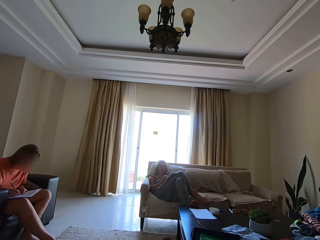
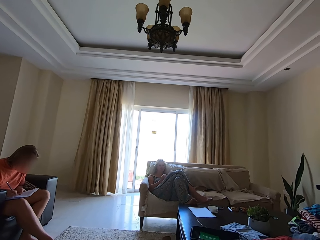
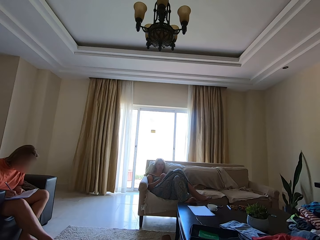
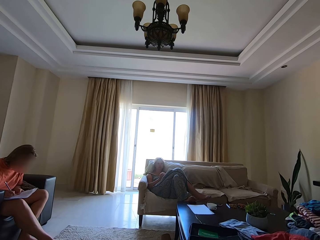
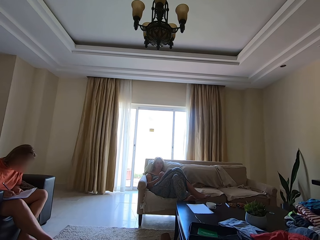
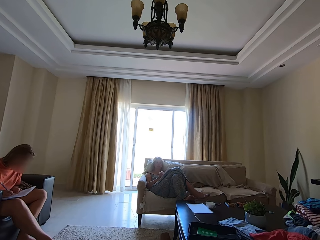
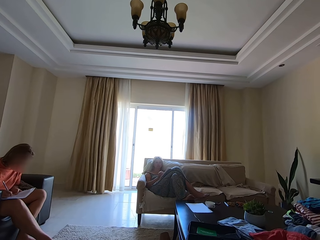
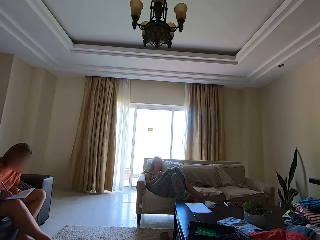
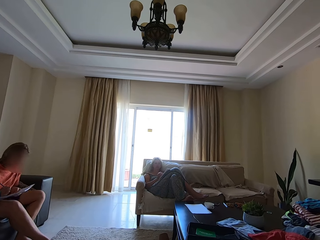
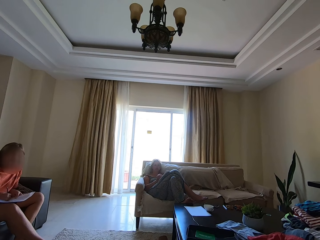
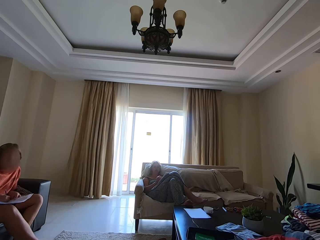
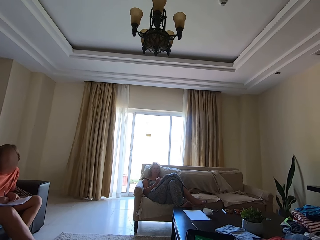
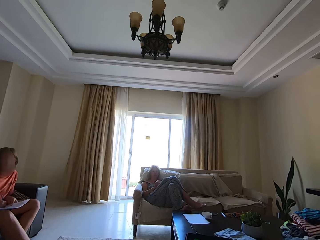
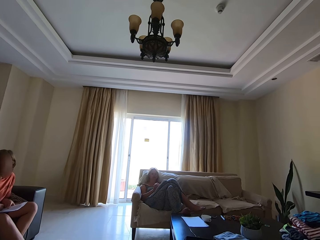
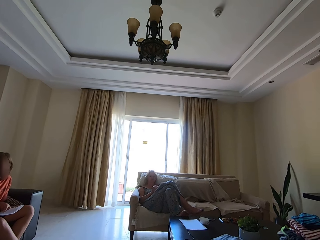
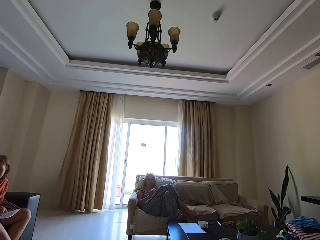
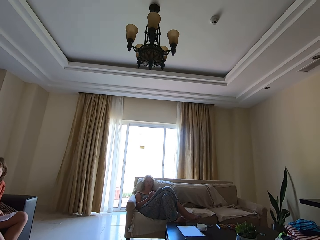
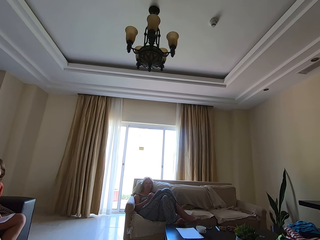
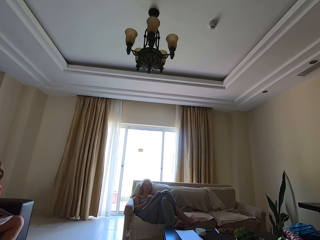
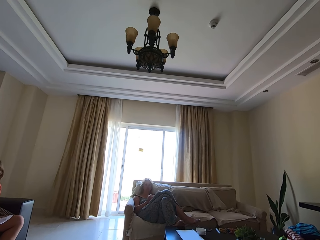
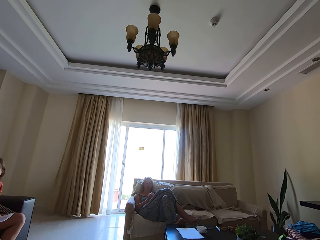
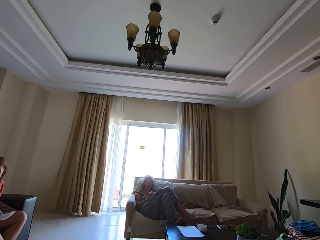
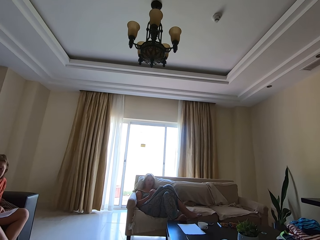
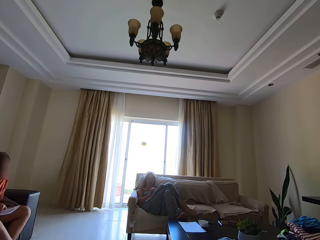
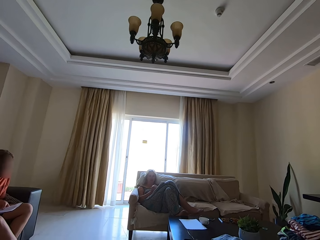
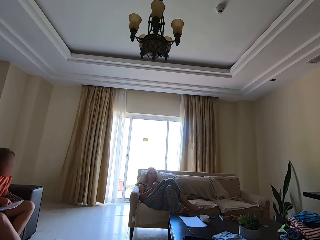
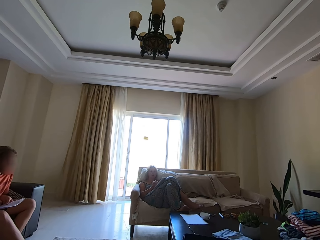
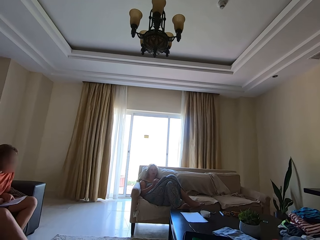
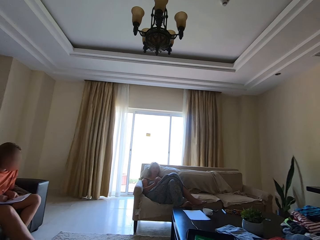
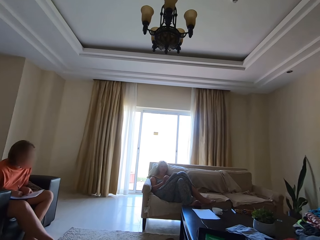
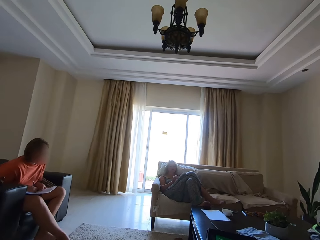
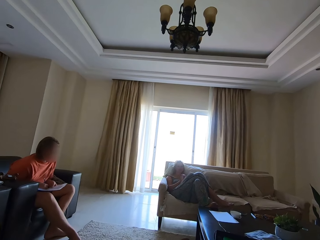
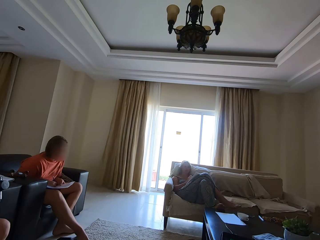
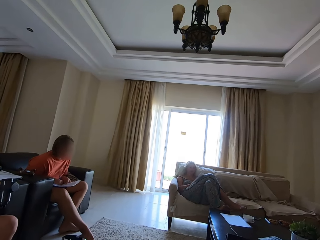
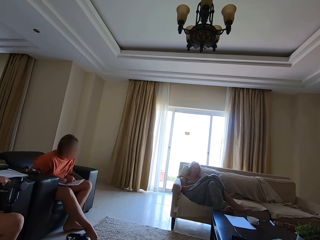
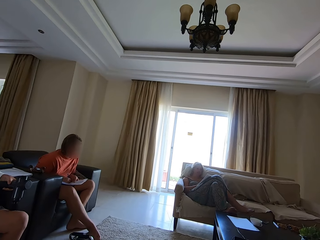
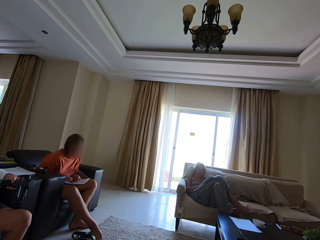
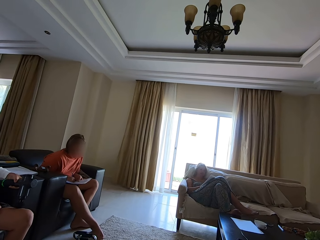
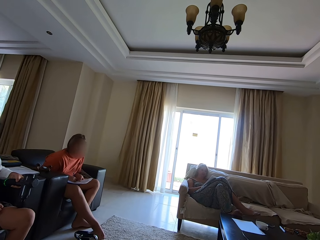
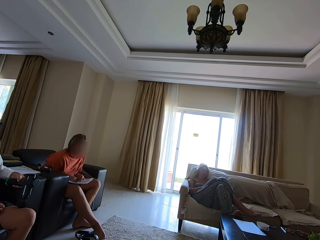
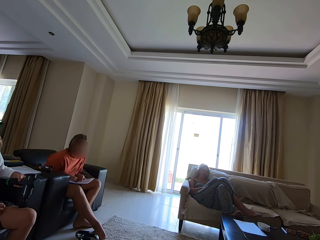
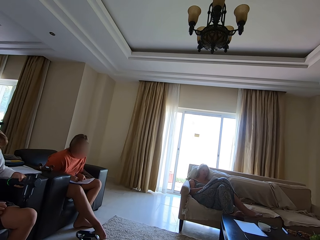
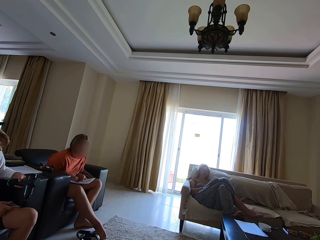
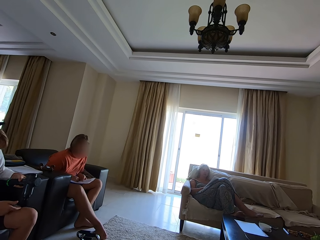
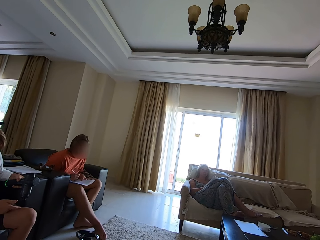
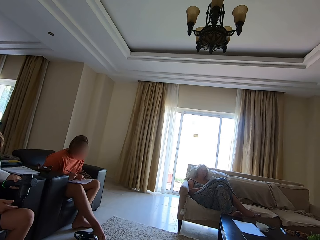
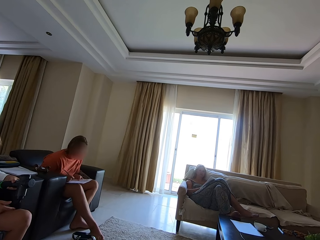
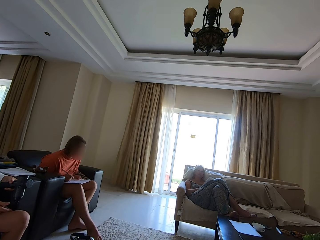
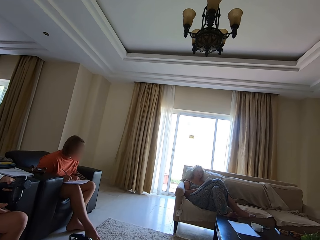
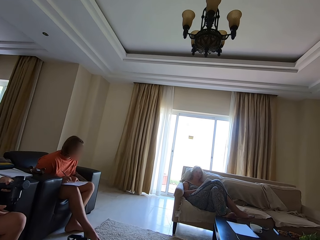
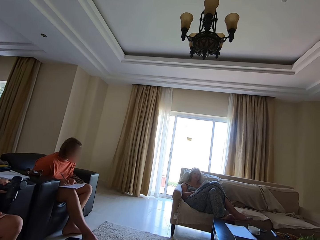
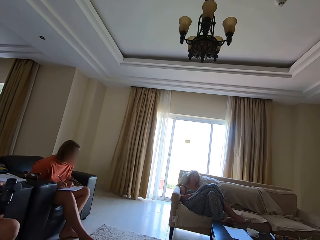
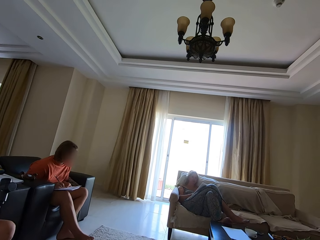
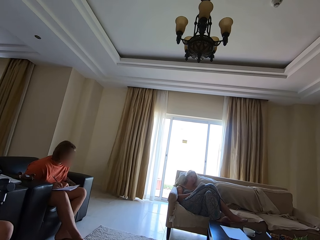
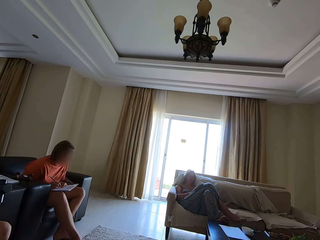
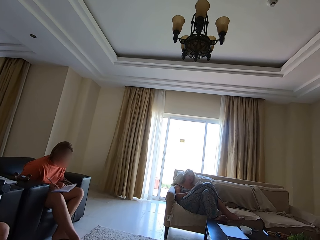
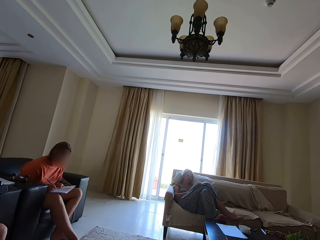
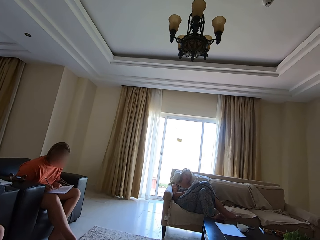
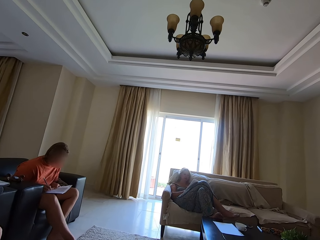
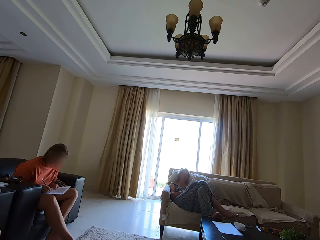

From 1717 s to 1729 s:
The camera wearer looks at a woman. They talk and spell a word. A person talks.

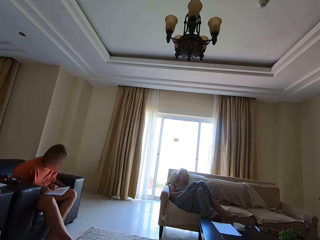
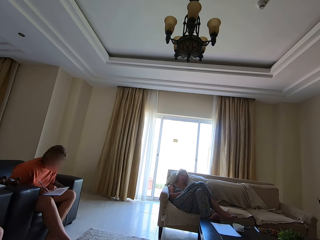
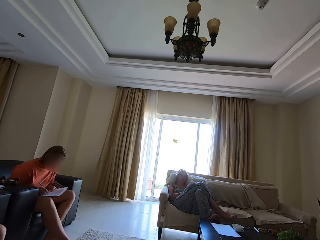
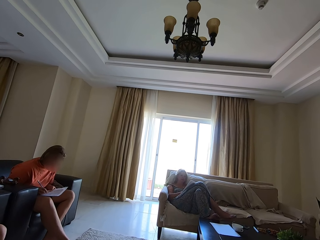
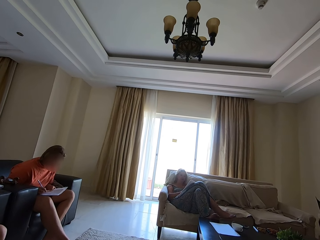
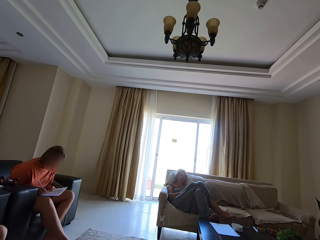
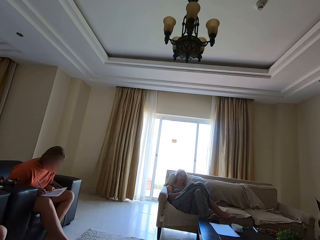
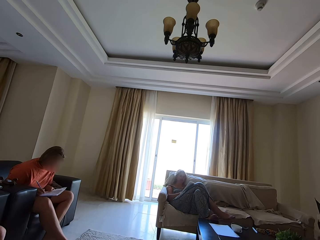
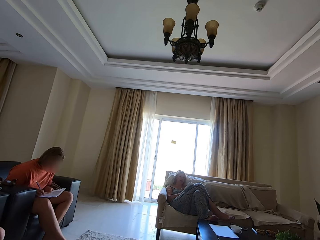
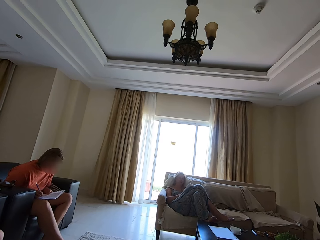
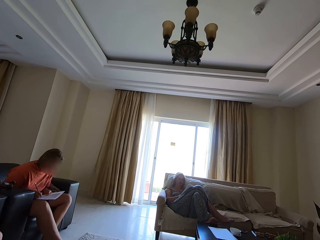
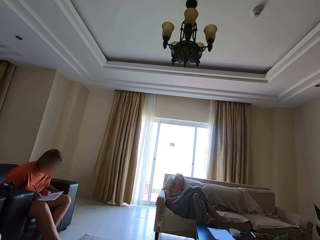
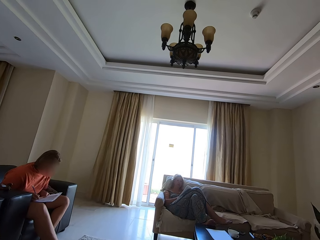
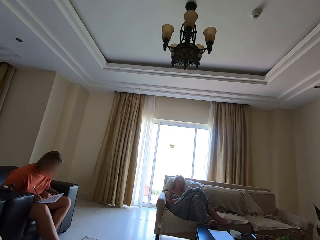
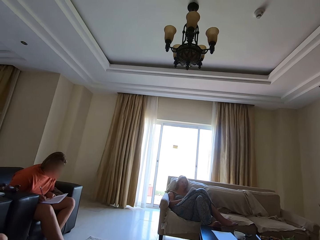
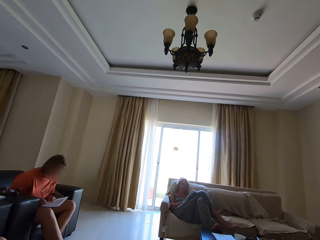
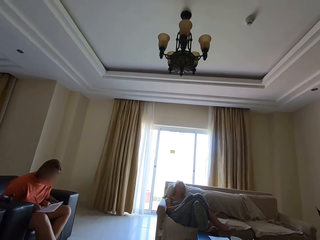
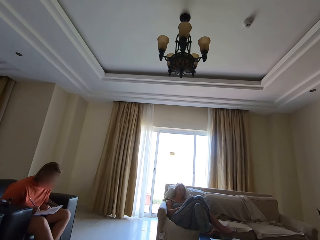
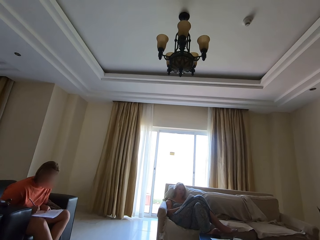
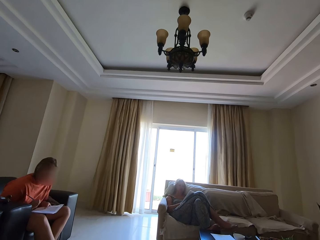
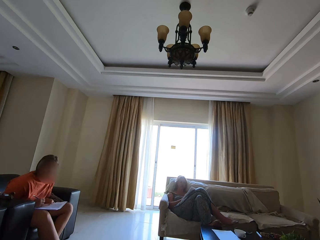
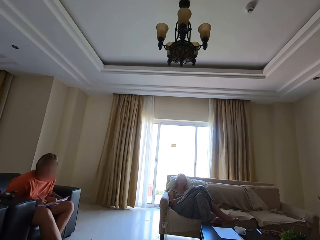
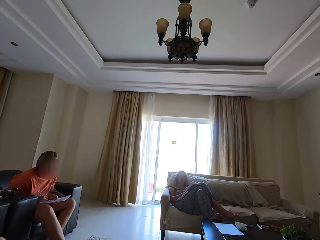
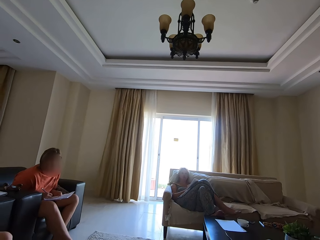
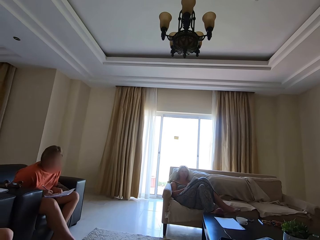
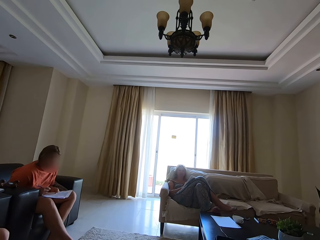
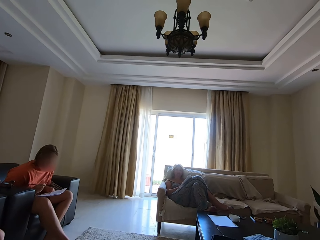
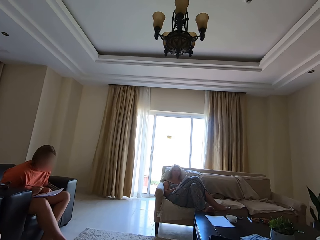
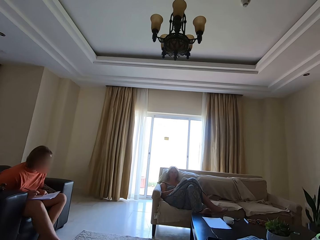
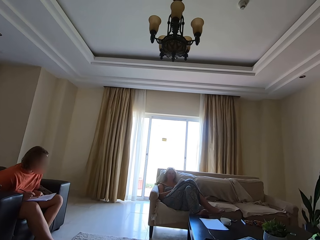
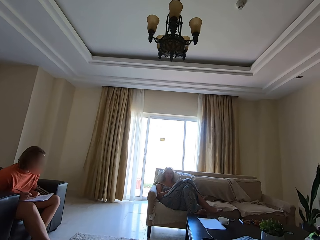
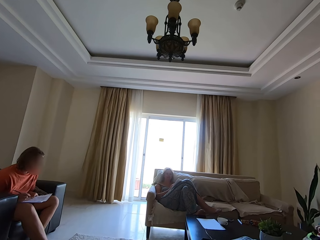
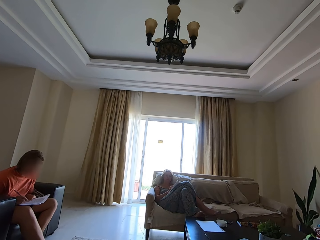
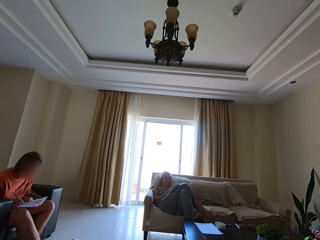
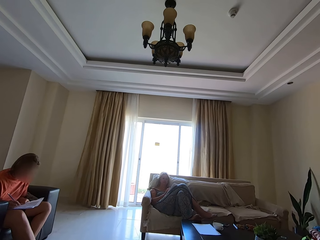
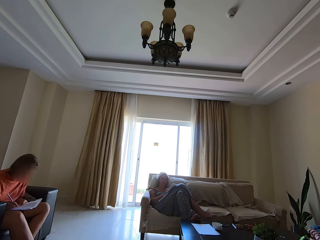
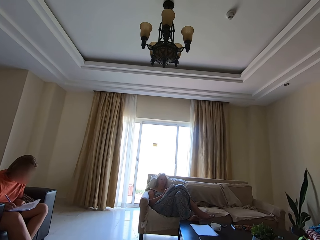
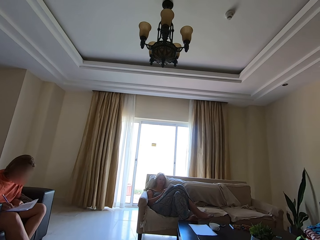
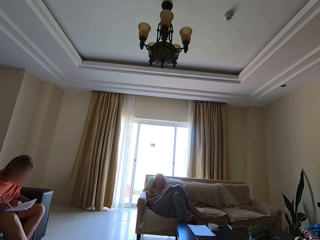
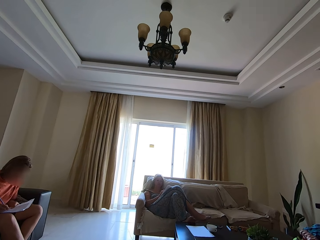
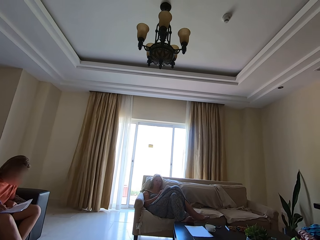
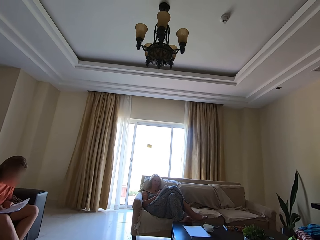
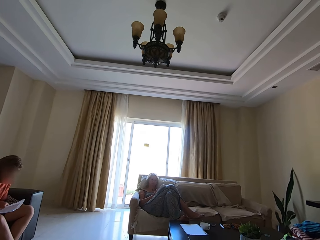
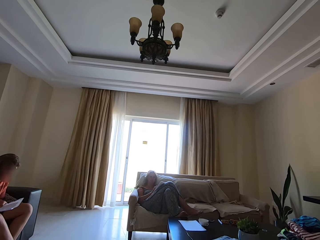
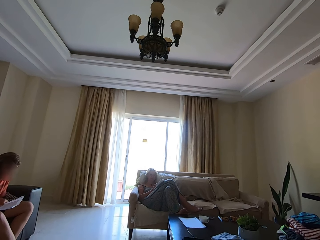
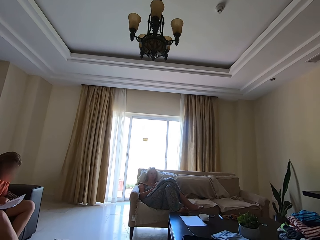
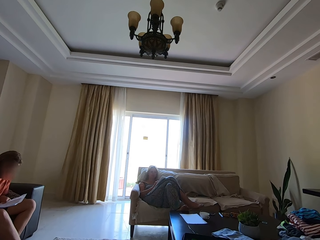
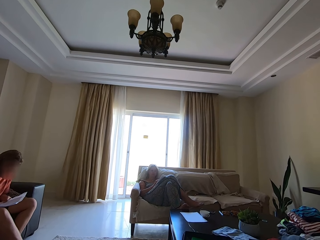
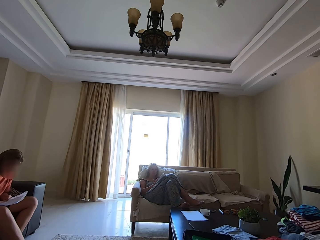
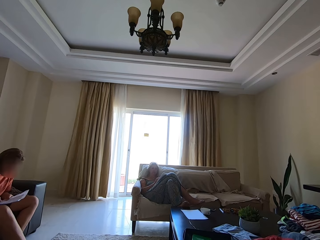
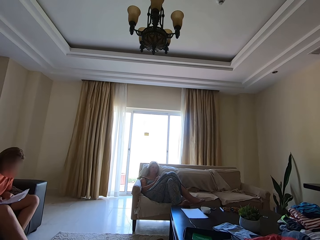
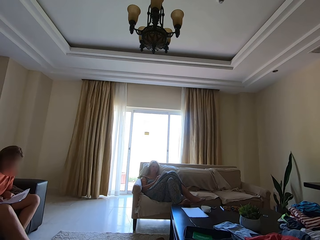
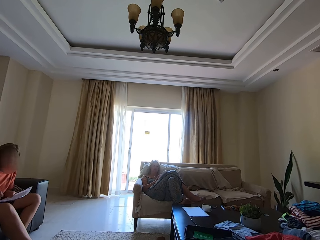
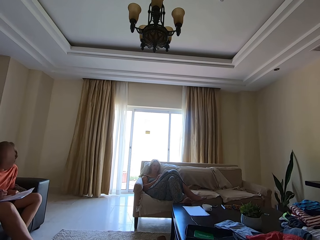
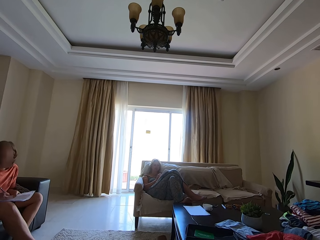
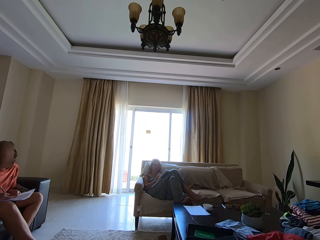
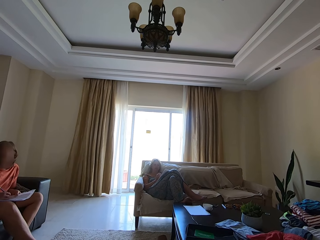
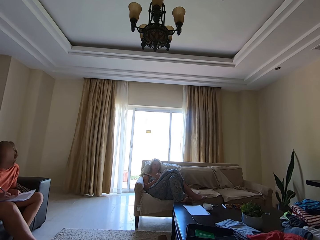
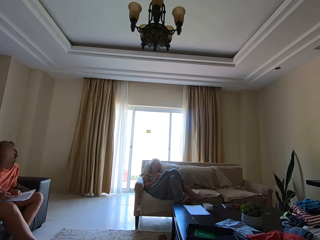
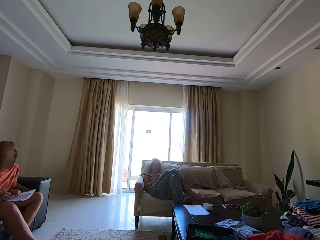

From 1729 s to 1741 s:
The camera wearer talks. A person talks. The person writes down on the book with a pen. The camera wearer talks. They spell a word.
